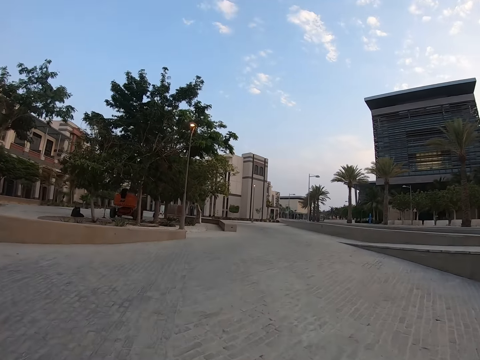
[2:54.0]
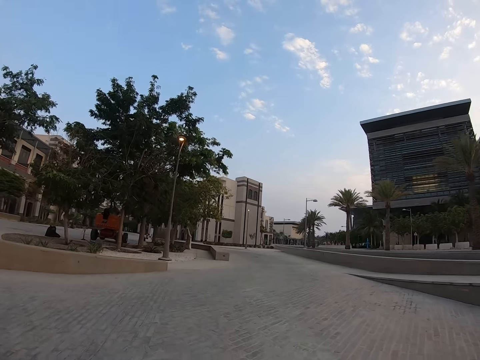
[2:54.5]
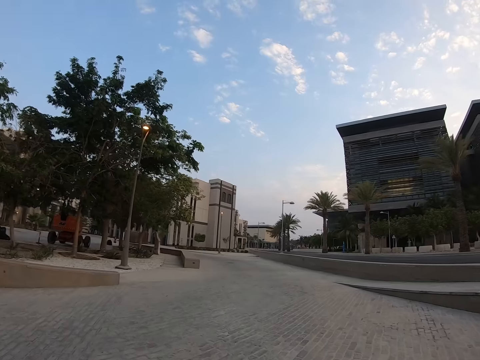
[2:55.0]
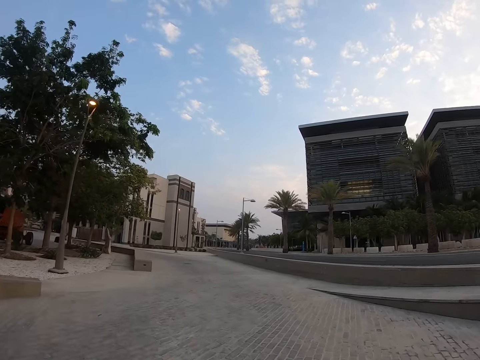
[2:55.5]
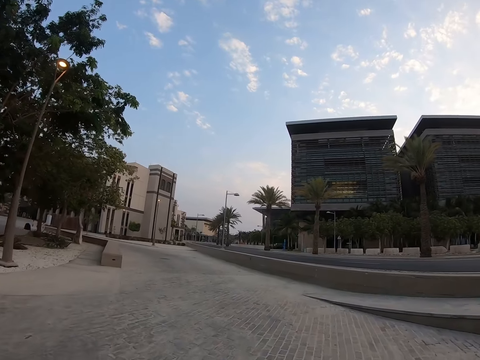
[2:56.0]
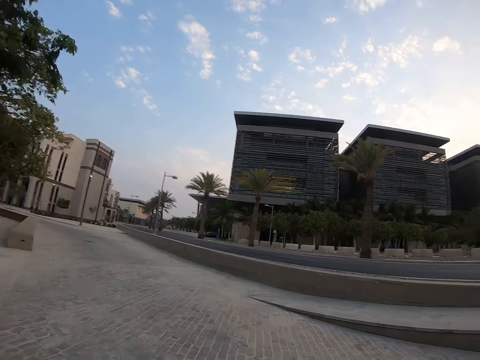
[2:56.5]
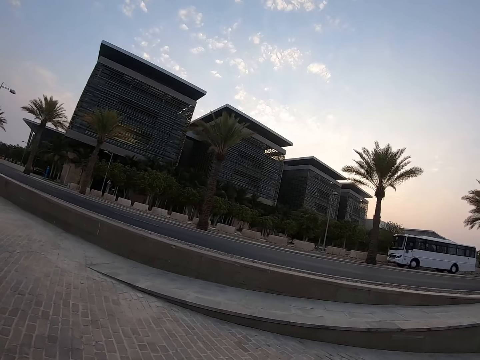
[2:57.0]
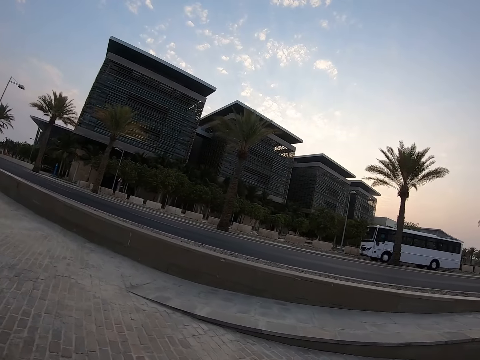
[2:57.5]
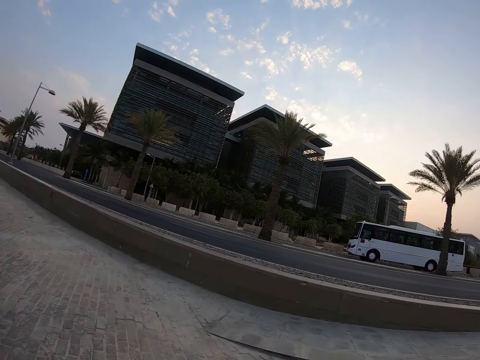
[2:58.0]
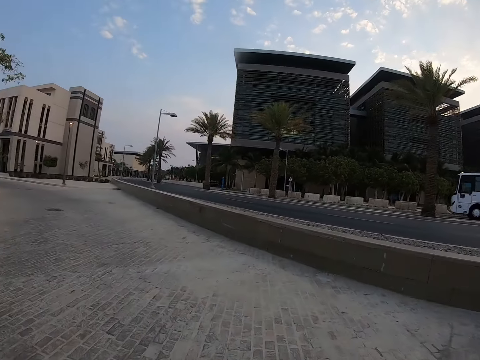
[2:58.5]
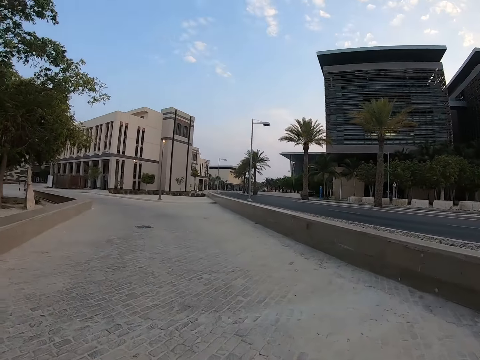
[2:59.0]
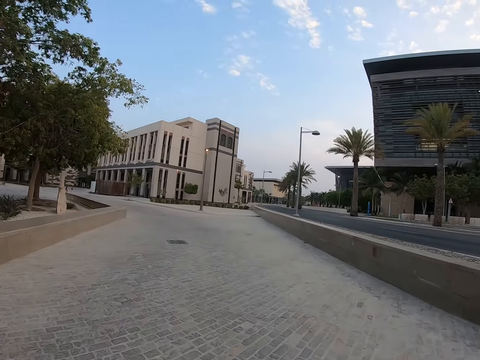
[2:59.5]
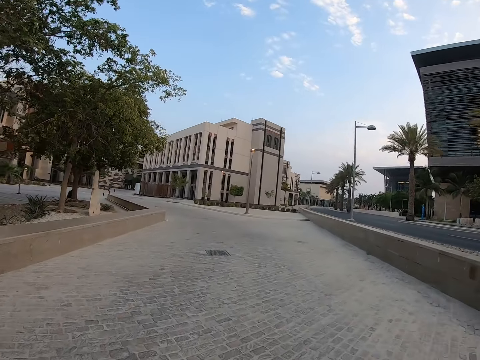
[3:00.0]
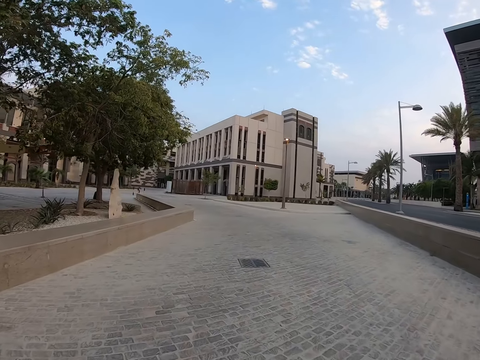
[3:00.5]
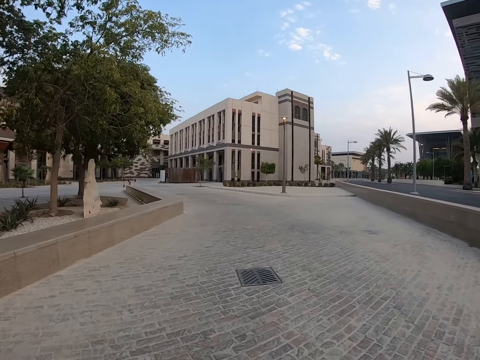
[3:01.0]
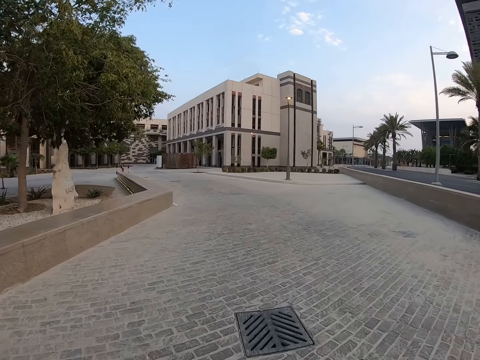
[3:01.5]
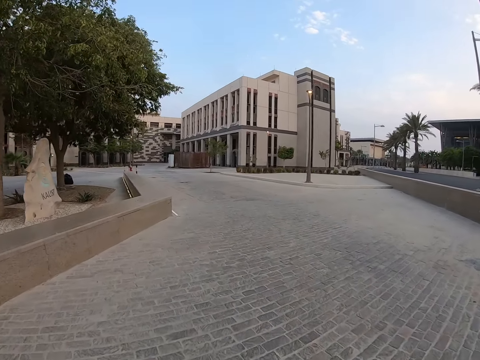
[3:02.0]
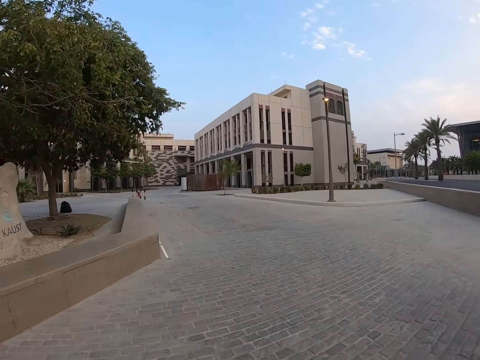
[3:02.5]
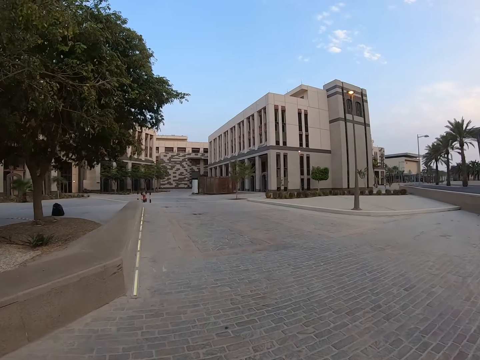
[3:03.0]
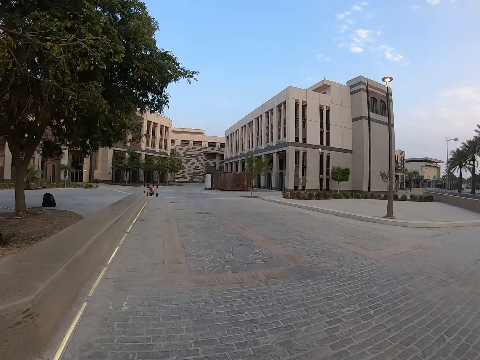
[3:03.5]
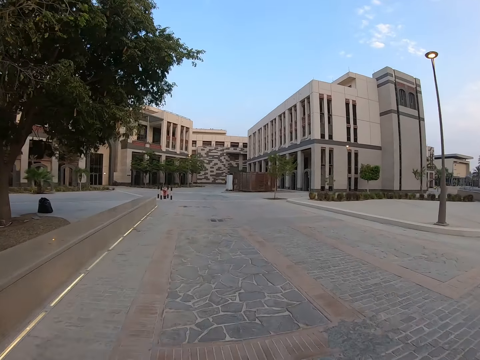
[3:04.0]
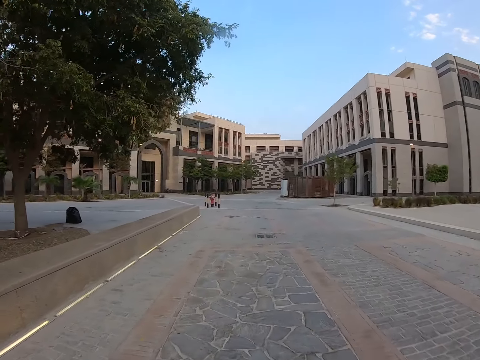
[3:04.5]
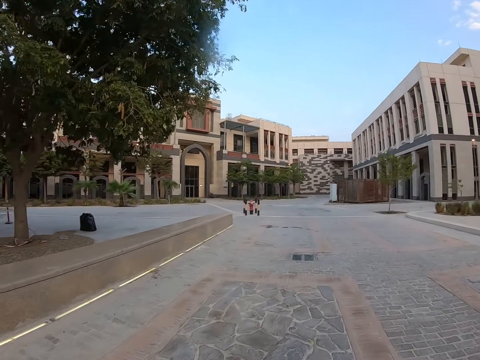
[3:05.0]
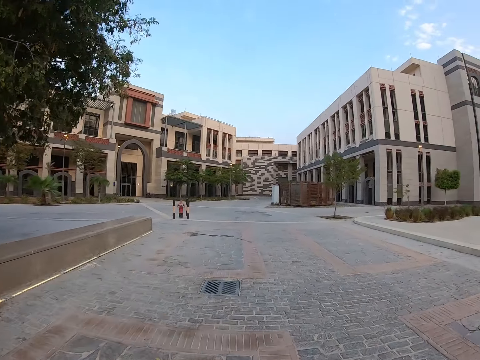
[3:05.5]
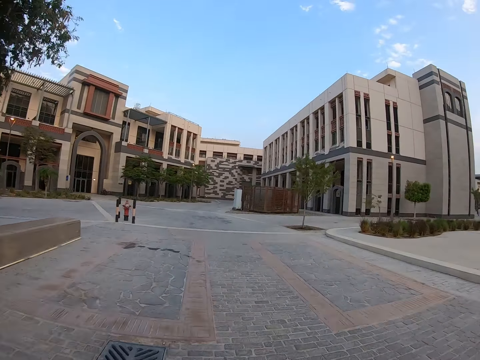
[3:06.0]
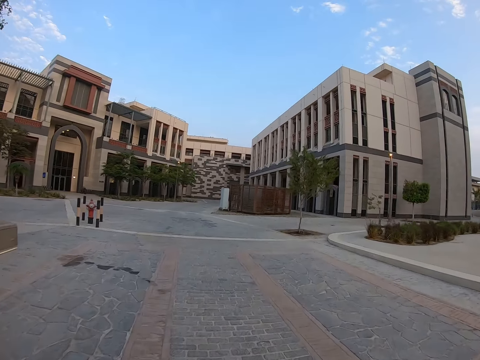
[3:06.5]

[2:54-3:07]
The camera wearer looks around. They ride a bicycle.

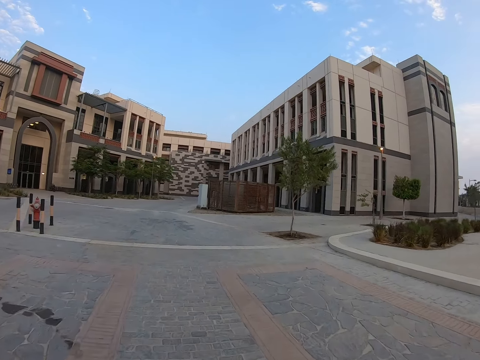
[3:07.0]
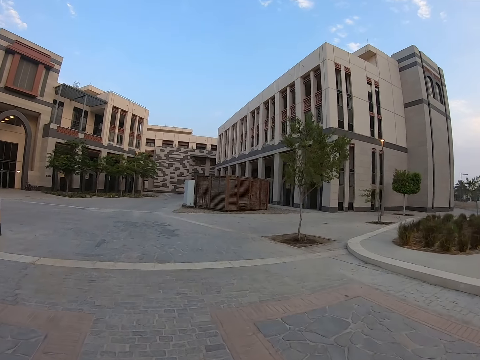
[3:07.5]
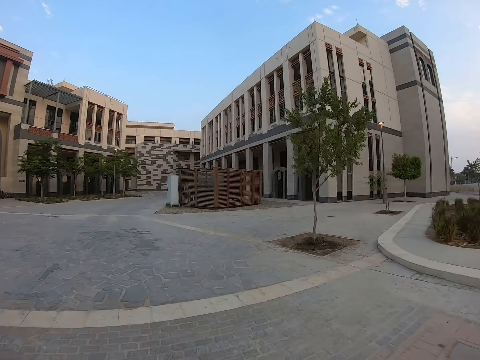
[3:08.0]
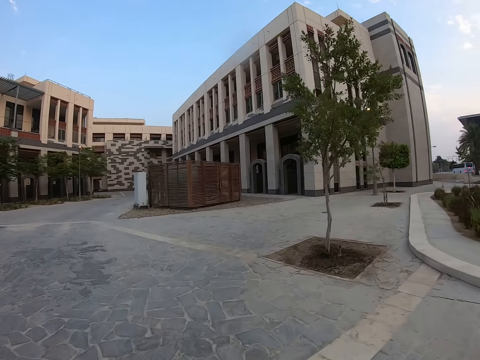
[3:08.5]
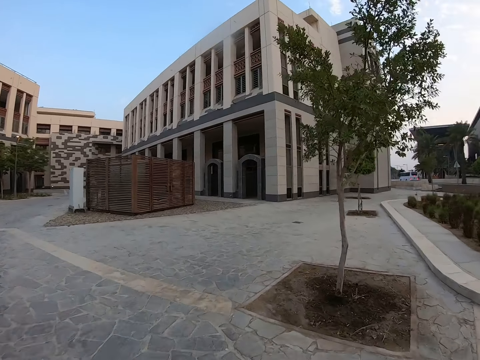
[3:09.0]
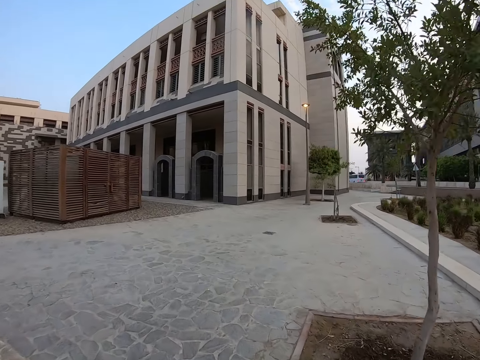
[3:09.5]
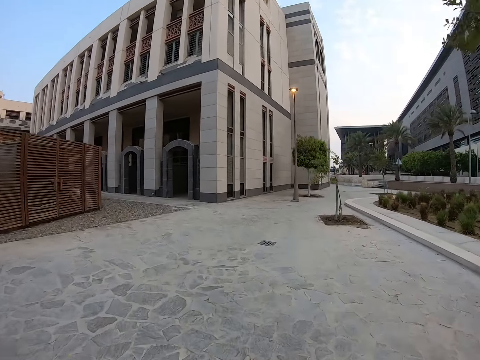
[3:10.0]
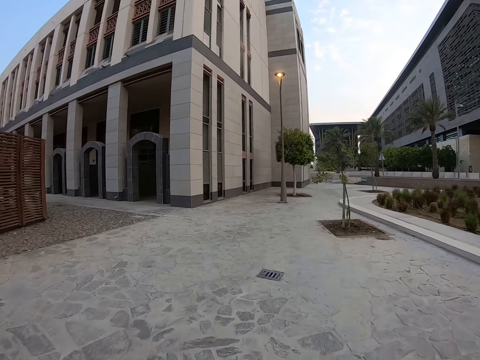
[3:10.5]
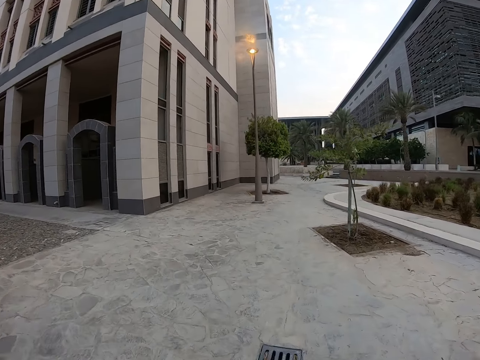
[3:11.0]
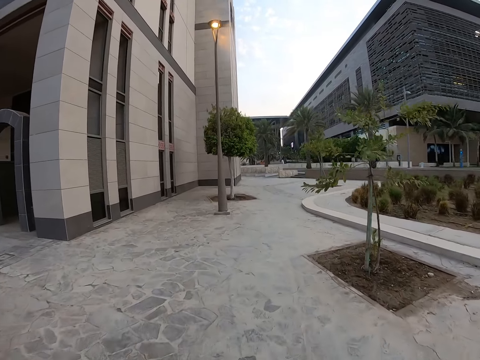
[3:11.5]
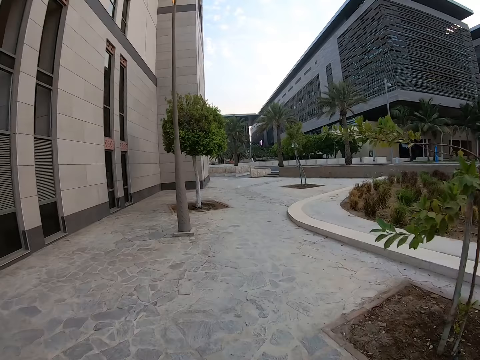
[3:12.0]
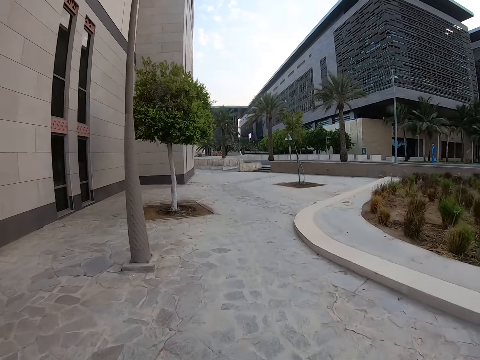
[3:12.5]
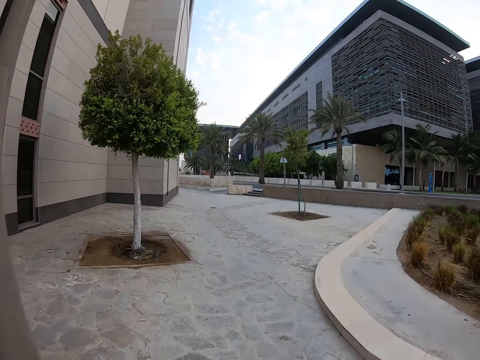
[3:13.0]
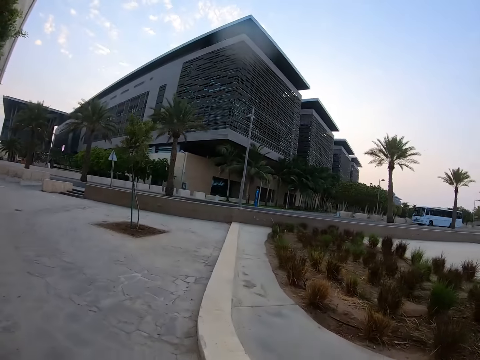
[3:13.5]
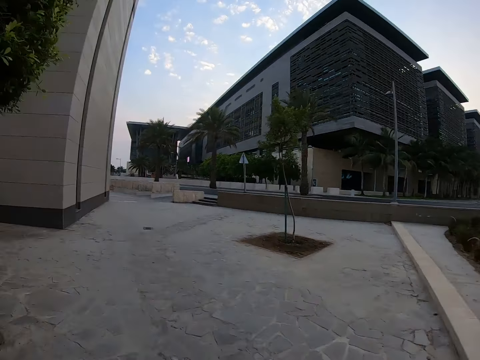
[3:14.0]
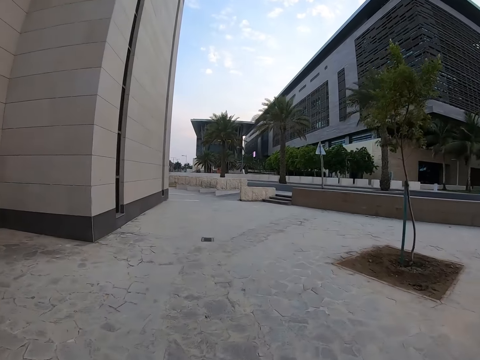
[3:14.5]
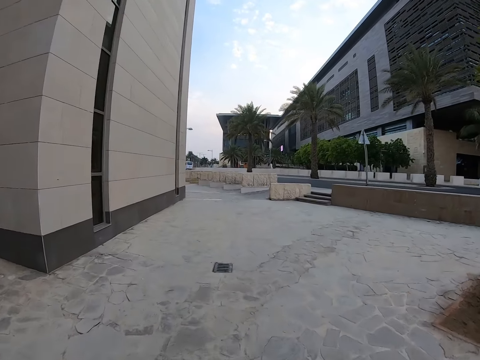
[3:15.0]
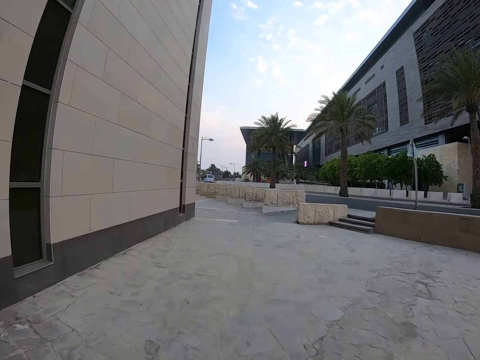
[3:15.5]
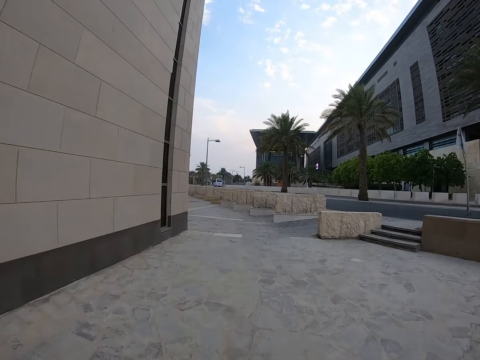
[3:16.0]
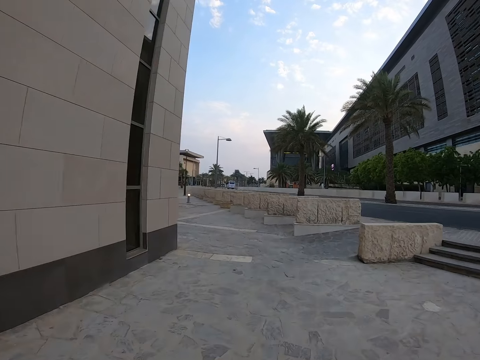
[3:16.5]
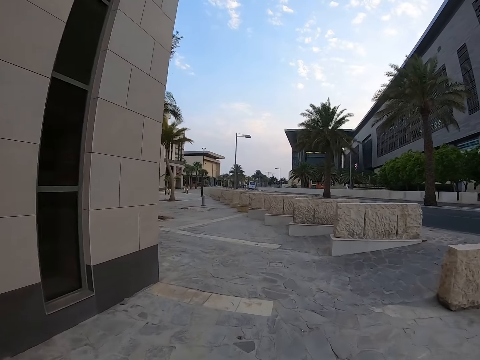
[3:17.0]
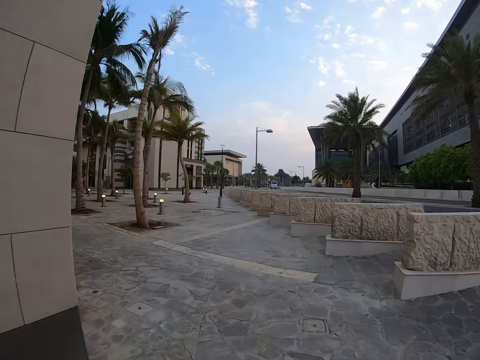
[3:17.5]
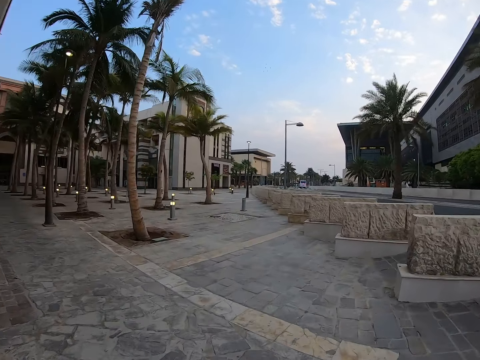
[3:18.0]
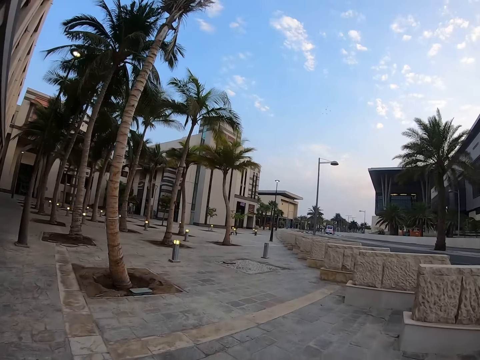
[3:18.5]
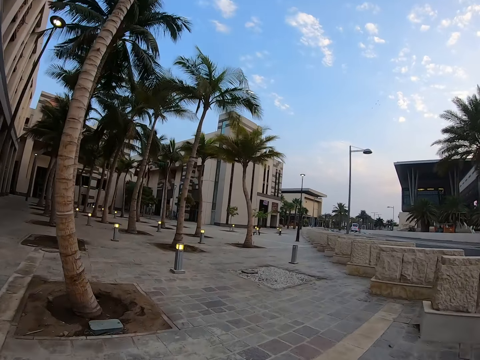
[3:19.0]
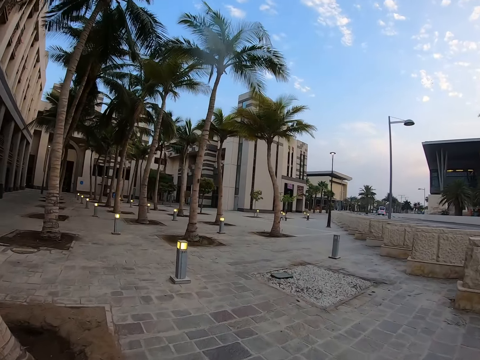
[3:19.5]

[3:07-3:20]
The camera wearer looks around and rides a bicycle.
